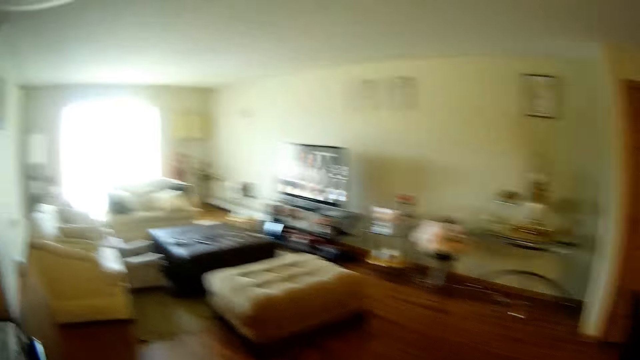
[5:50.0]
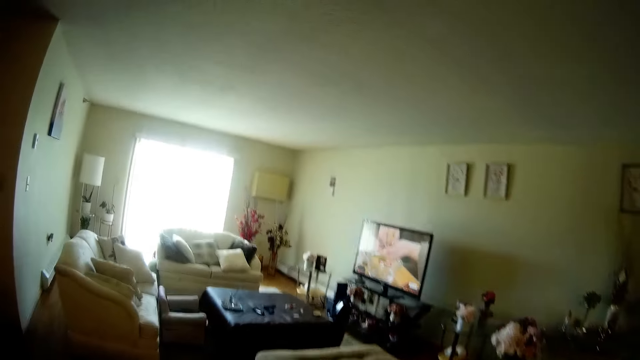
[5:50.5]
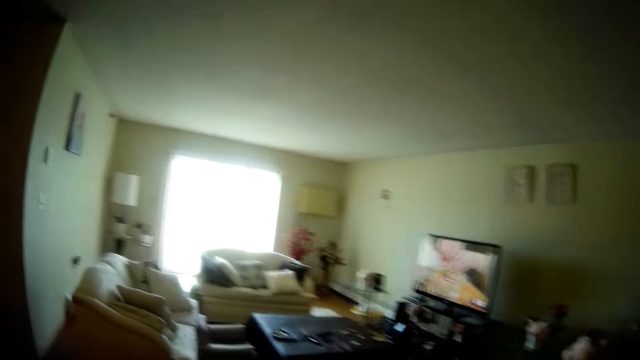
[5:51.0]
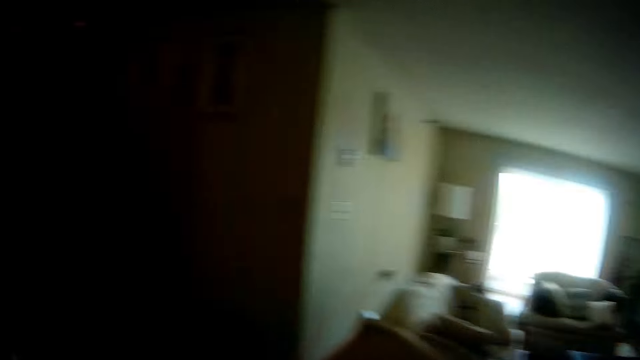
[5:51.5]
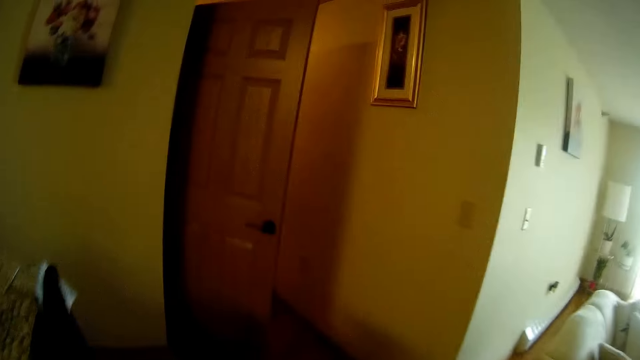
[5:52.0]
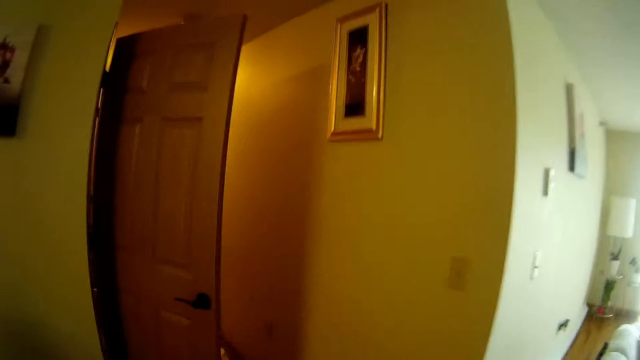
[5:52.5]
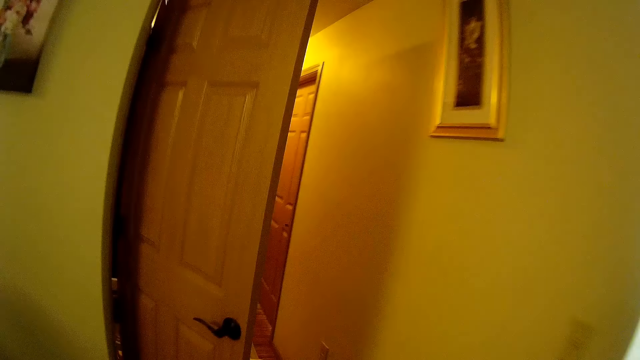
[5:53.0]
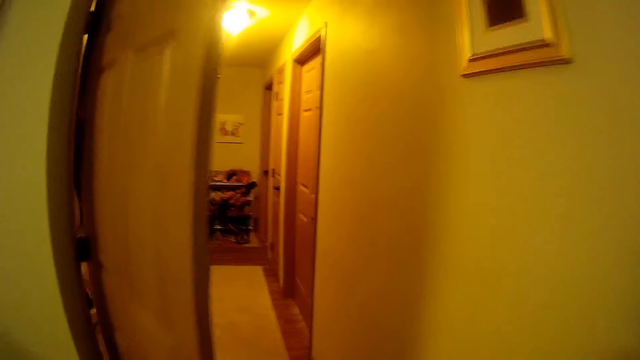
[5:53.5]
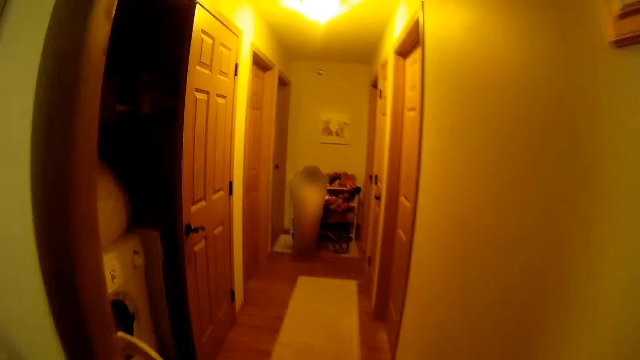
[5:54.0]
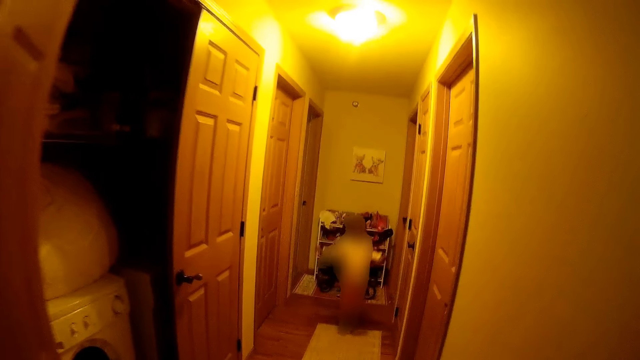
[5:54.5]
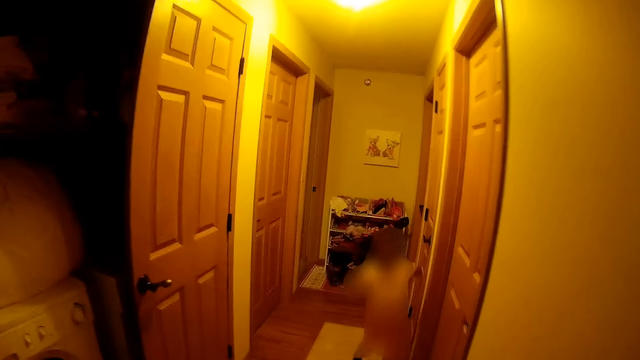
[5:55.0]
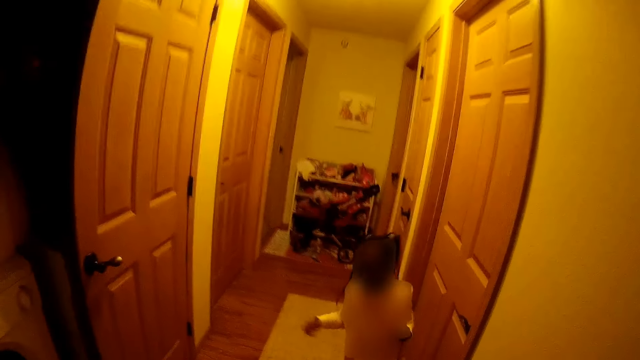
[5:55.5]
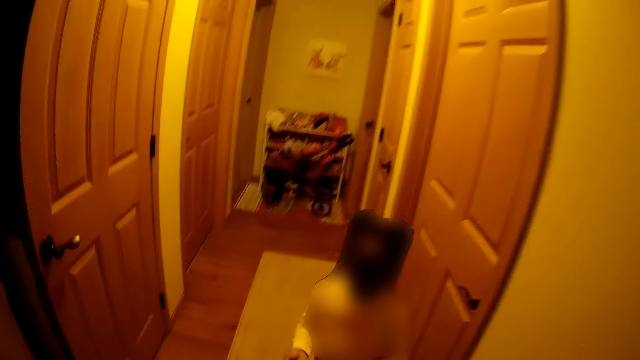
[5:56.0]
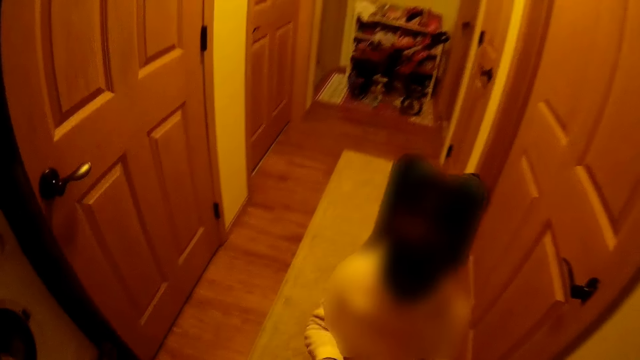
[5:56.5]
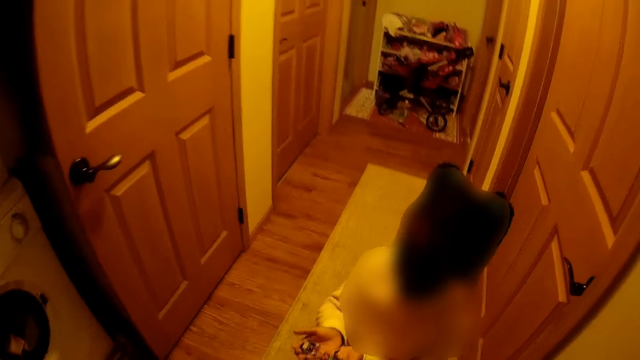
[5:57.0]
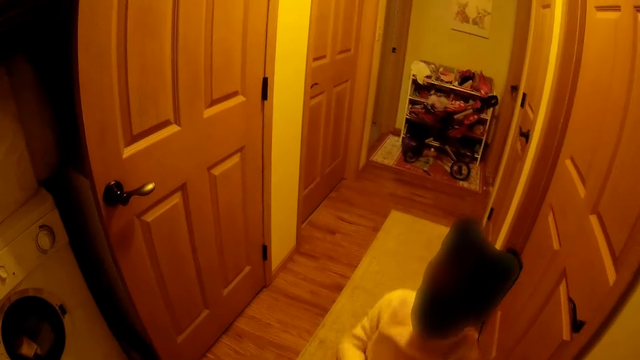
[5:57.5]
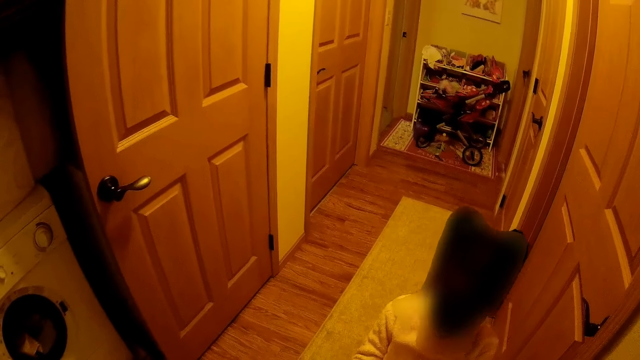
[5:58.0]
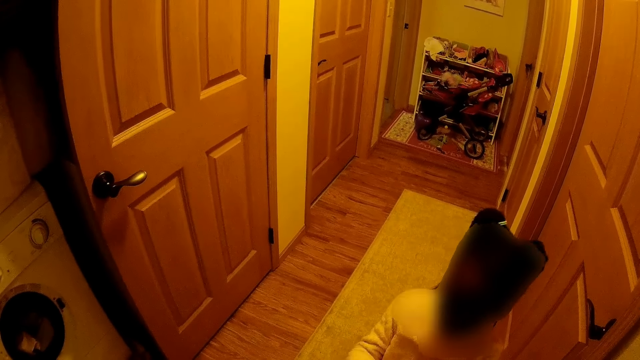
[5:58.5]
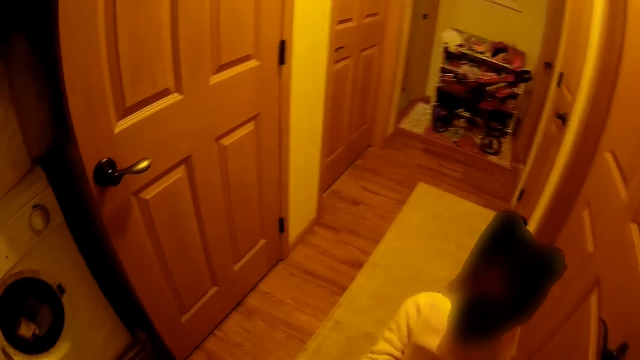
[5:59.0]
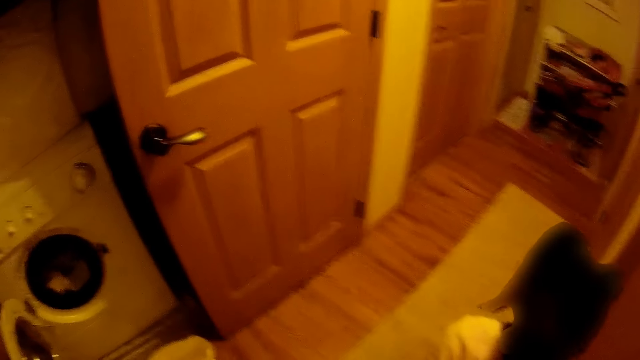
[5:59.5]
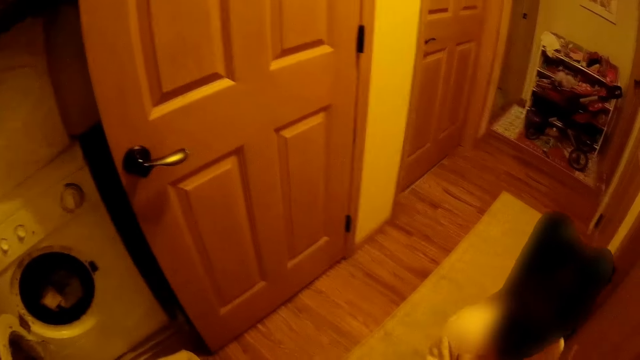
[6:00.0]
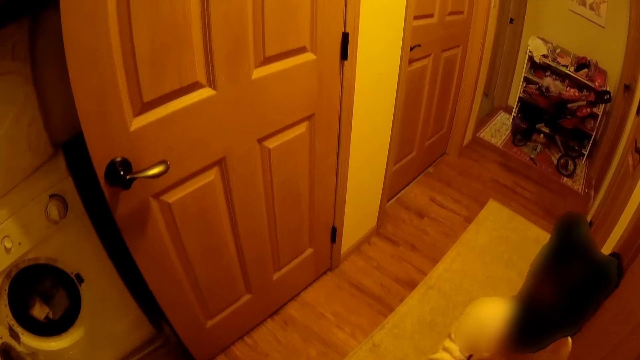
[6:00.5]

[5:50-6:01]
The girl walks down the corridor. The camera wearer speaks with the girl.

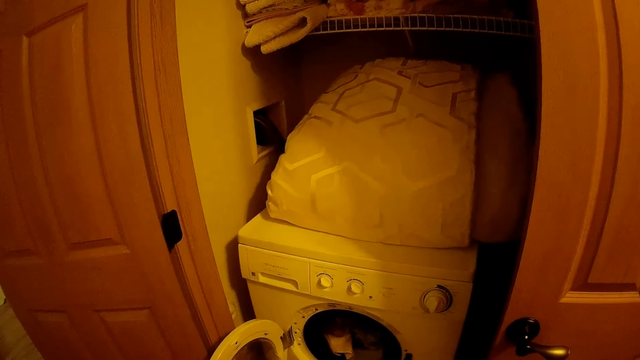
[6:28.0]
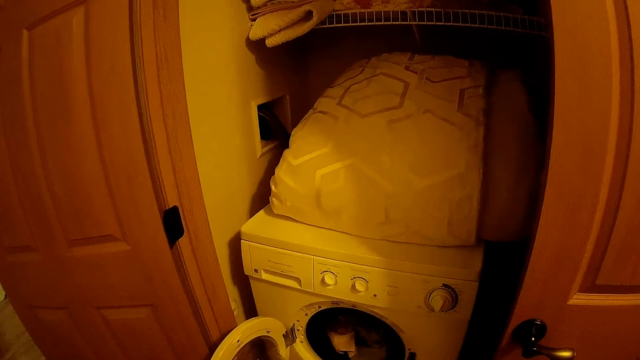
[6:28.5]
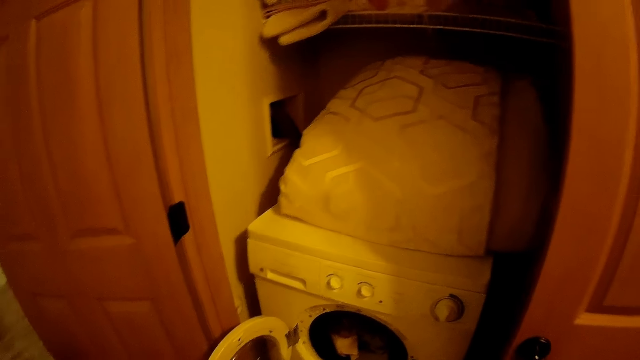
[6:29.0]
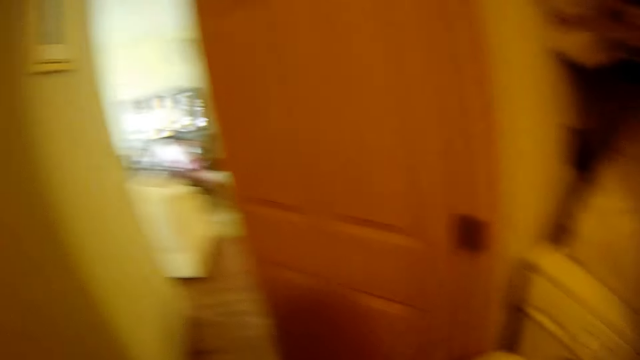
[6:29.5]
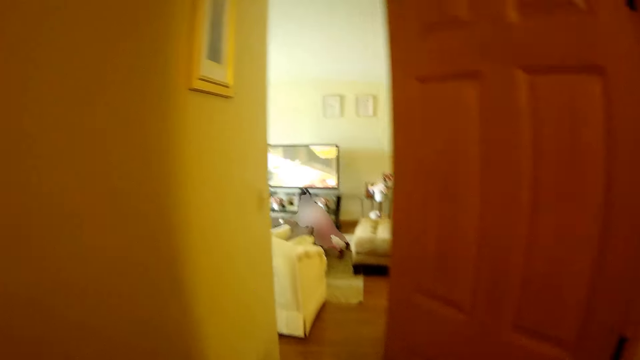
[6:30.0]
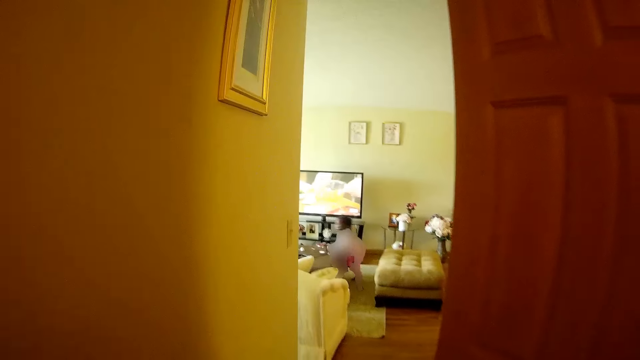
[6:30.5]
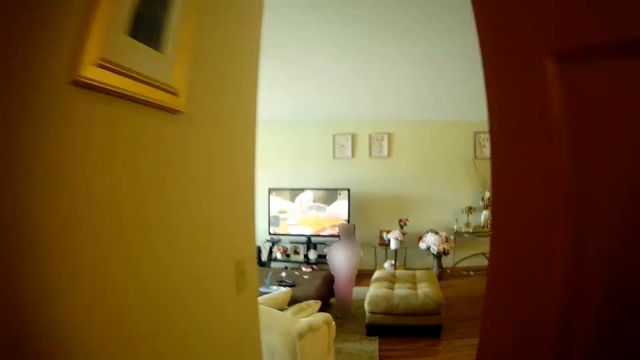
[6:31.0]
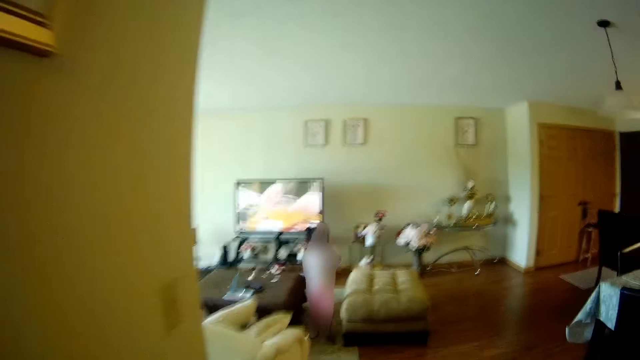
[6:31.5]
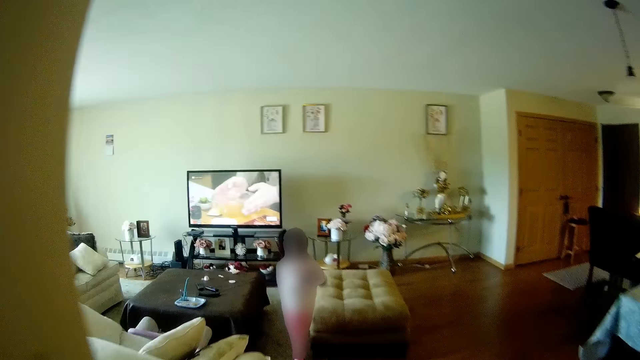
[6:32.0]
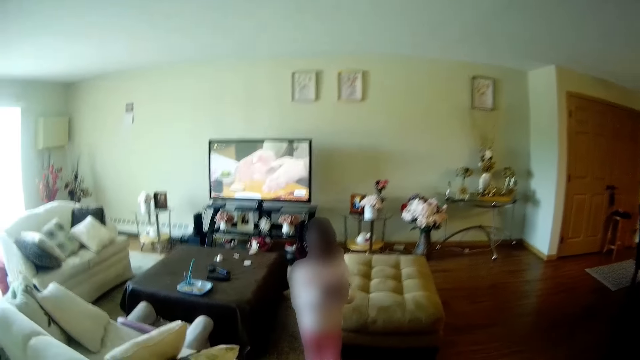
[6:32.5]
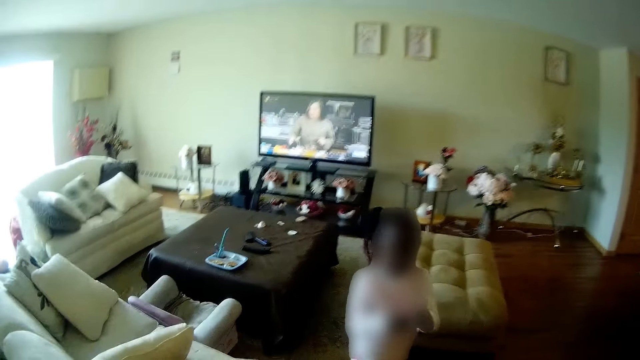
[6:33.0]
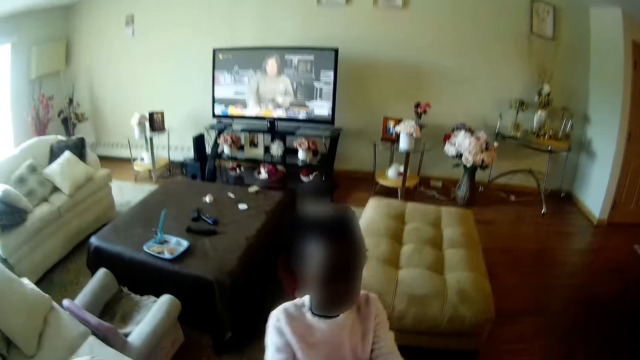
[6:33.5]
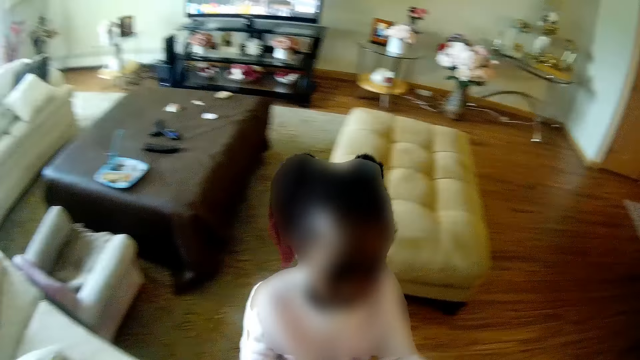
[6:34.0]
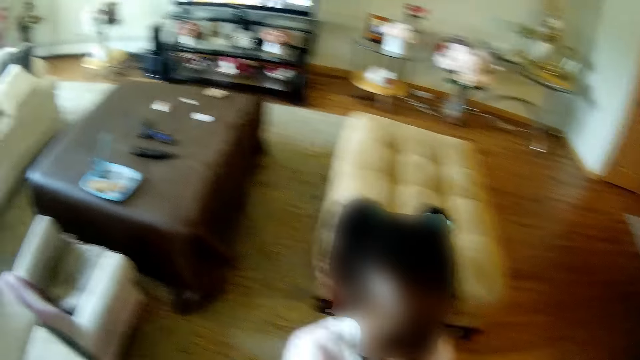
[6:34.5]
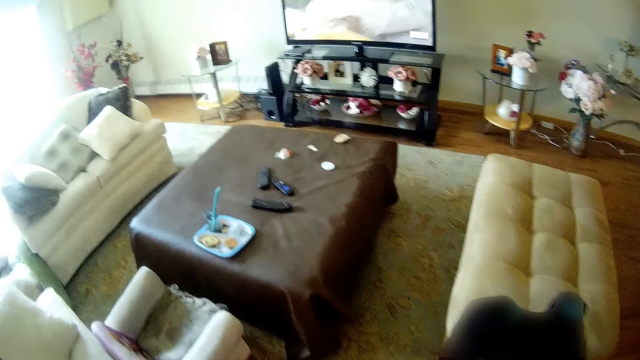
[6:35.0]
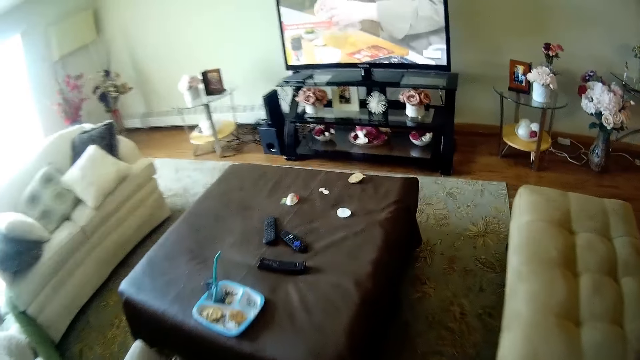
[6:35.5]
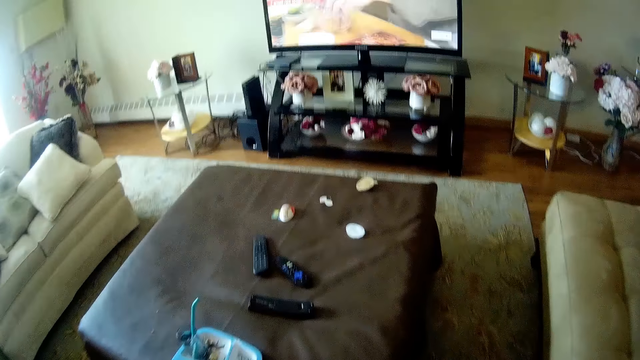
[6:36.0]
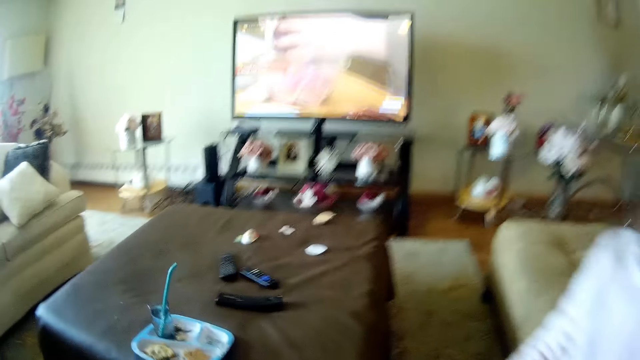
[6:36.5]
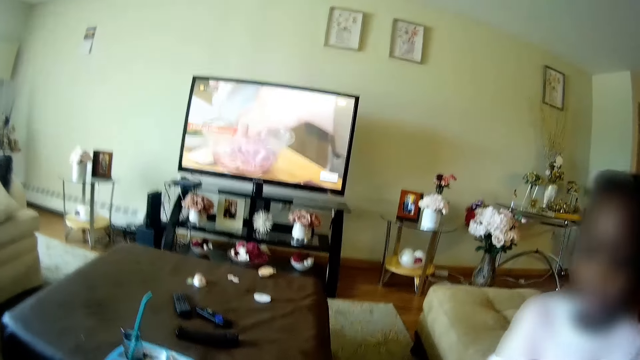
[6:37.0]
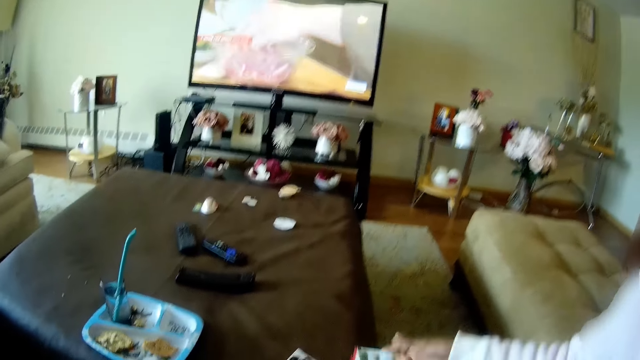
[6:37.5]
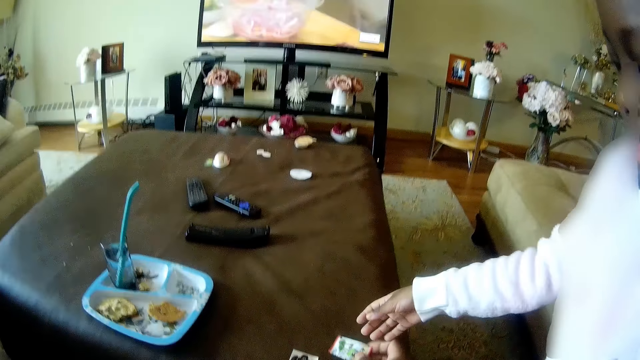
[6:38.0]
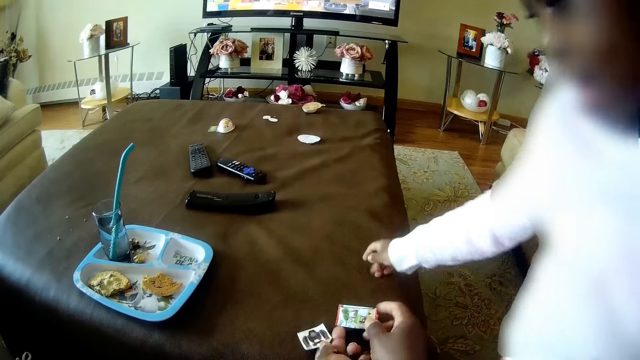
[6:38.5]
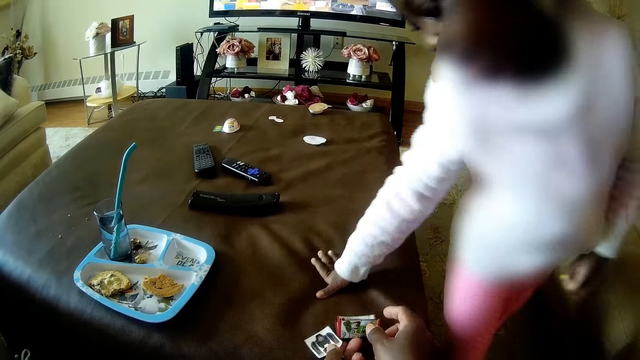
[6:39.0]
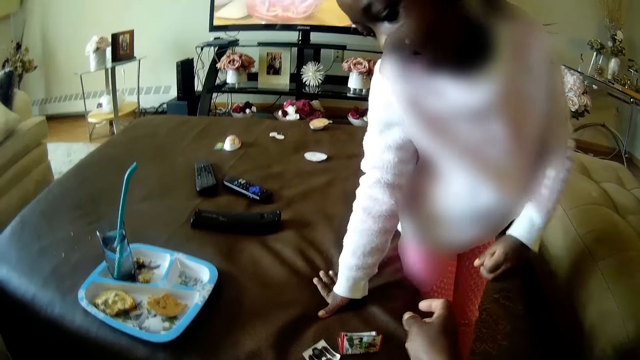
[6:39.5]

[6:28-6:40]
The girl takes a toy in its paper pack from a living room ottoman with her right hand. The camera wearer walks to the living room. The girl removes the toy from its paper pack with both hands. The camera wearer drops an instruction manual in her right hand on the living room ottoman. She drops the paper pack in her left hand on the living room ottoman. The girl places her right hand onto the ottoman. The camera wearer plays with the toys on the table.
